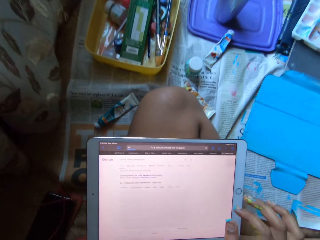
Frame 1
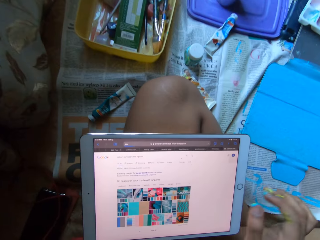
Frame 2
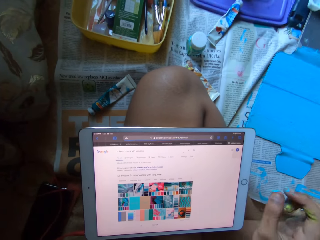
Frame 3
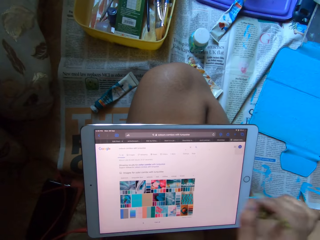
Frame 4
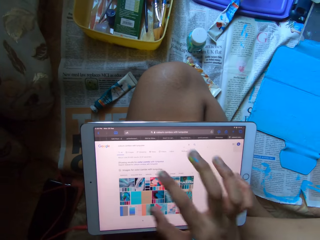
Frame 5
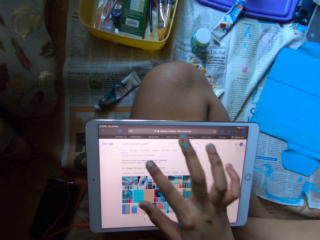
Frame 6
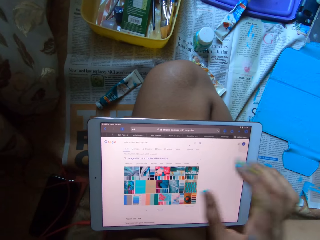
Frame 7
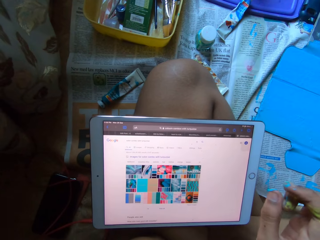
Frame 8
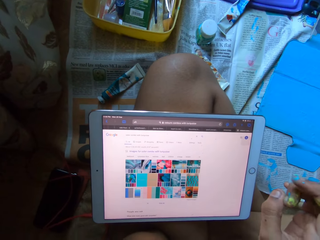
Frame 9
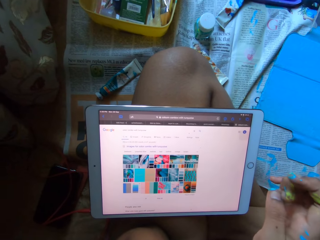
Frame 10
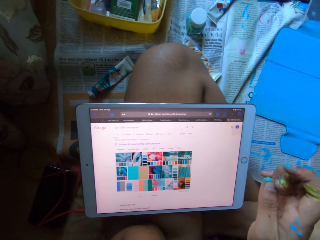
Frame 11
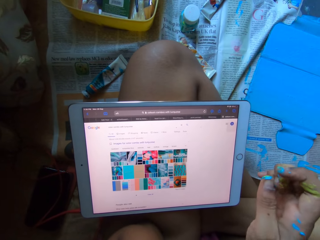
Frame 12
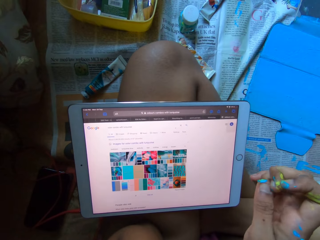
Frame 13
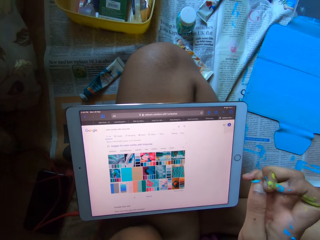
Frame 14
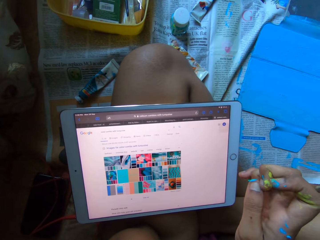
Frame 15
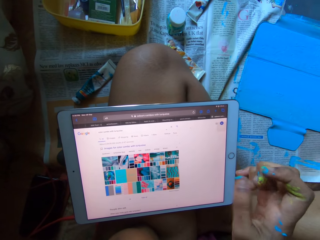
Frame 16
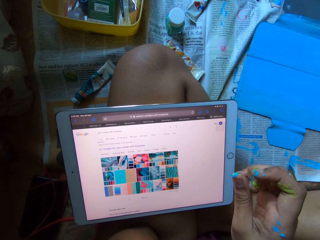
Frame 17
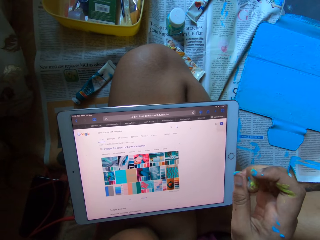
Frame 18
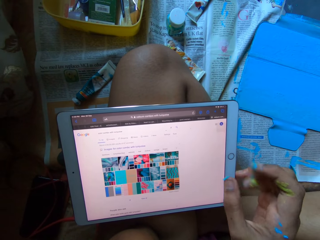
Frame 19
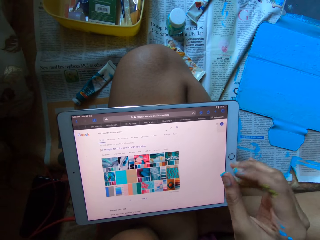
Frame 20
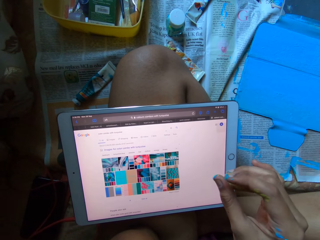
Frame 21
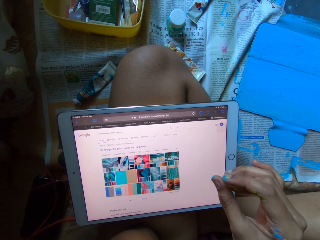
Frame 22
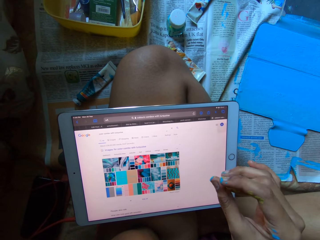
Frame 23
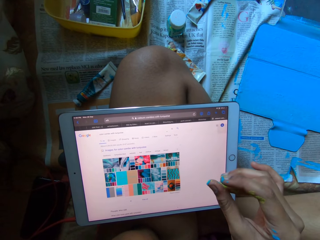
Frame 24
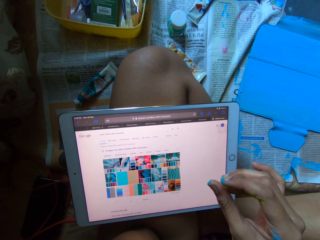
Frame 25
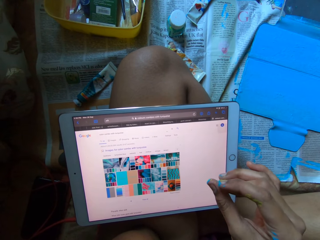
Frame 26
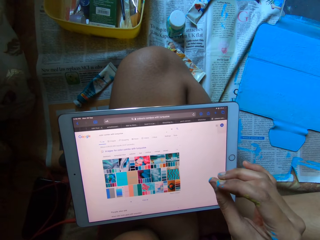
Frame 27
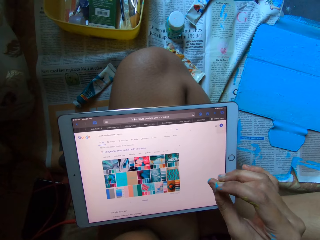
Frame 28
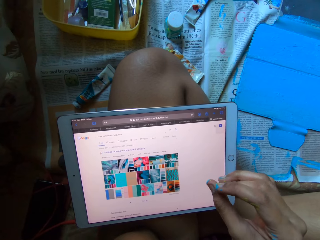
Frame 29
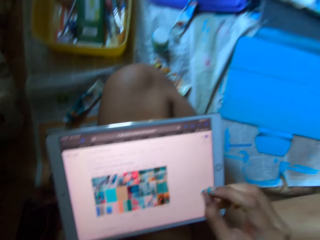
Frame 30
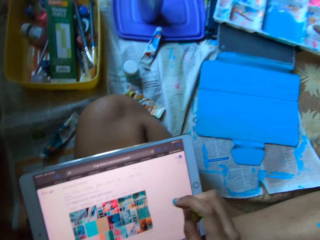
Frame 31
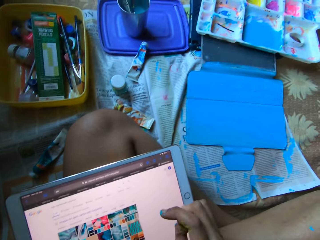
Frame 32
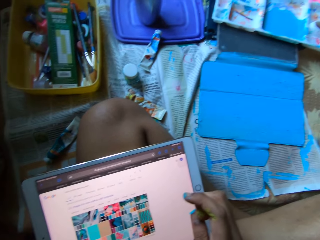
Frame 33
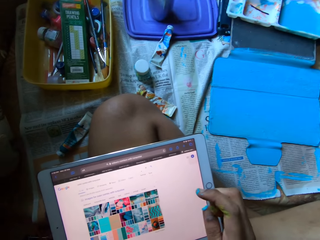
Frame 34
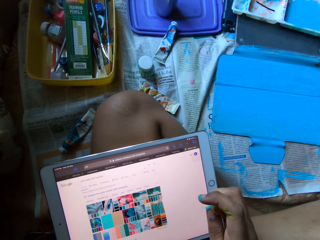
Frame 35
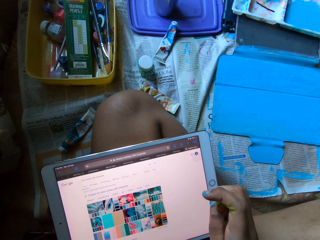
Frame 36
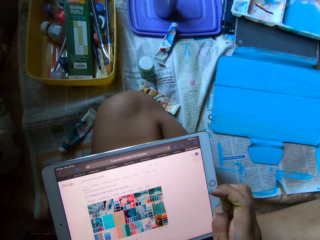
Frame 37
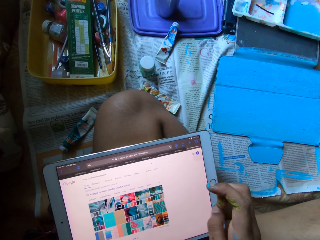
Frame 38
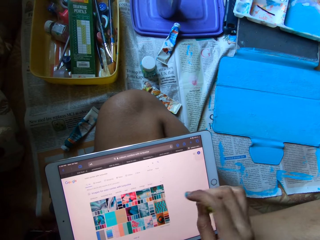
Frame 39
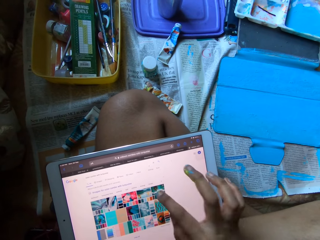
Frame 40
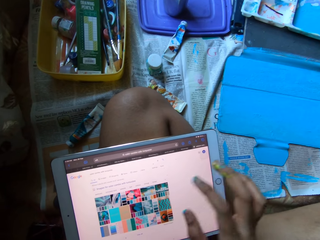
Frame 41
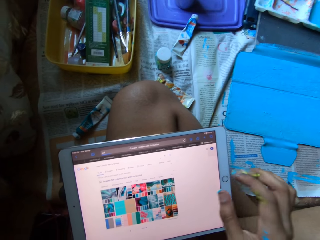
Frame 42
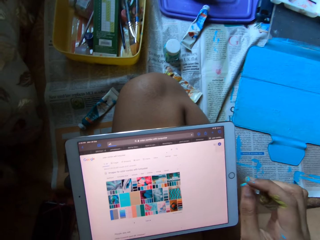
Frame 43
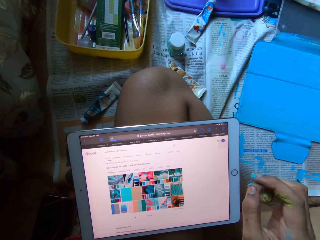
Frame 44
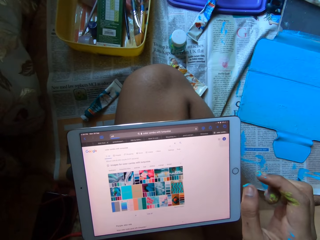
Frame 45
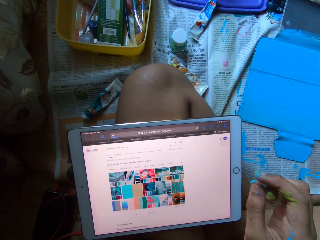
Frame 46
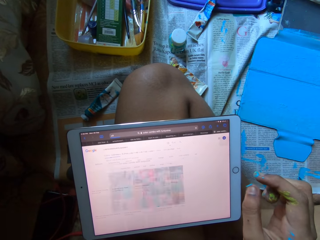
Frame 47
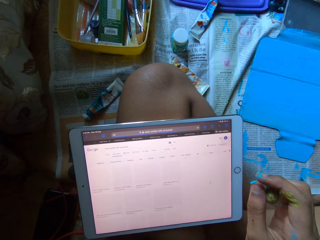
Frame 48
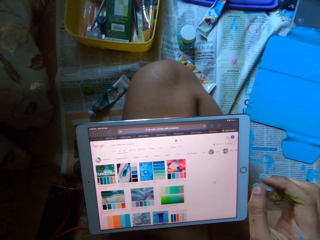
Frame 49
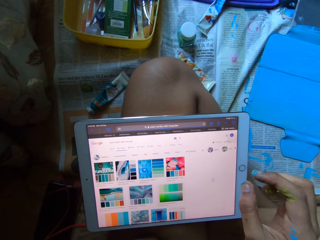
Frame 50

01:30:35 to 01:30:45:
The camera wearer looks at the screen. She operates the tablet on her left leg with her right hand and rubs her right fingers together. She removes paint from her fingers. She operates the tablet on her left leg with her right hand.

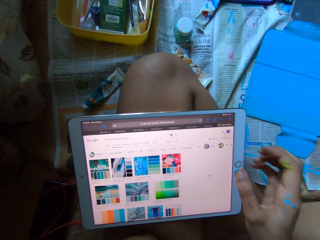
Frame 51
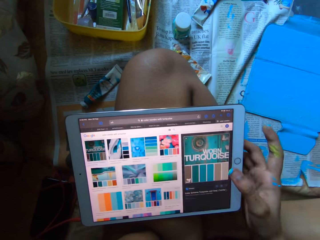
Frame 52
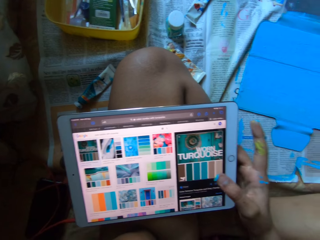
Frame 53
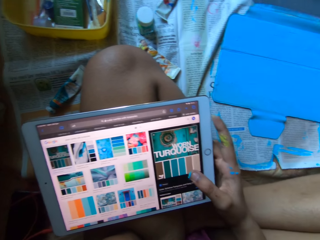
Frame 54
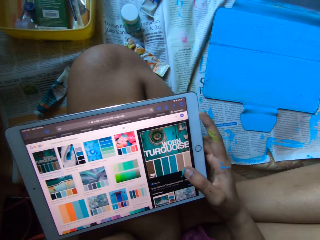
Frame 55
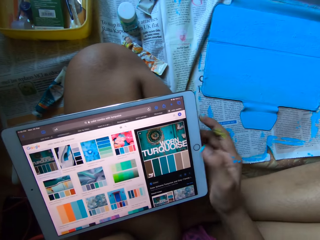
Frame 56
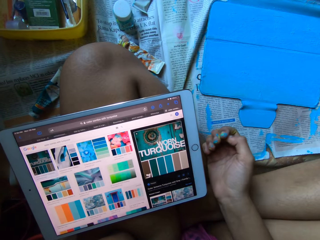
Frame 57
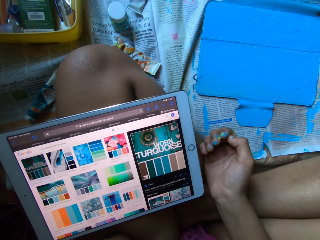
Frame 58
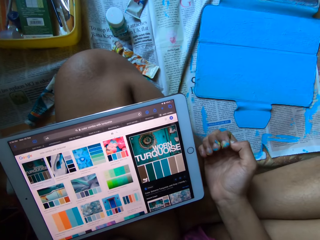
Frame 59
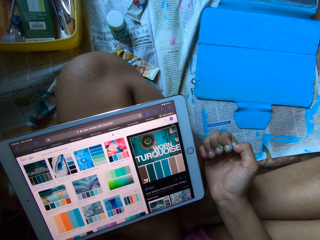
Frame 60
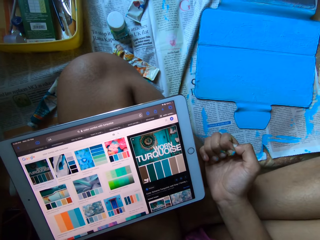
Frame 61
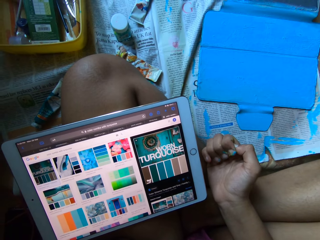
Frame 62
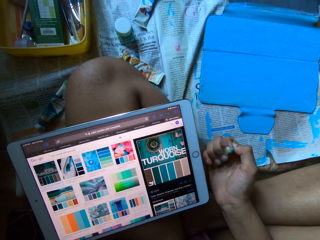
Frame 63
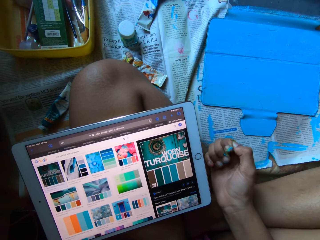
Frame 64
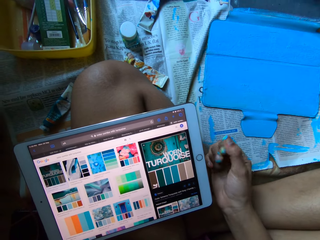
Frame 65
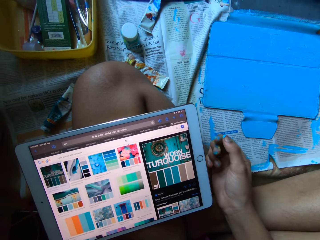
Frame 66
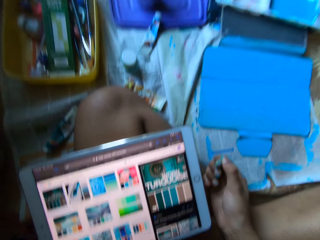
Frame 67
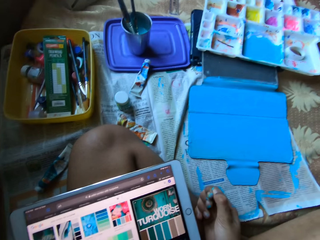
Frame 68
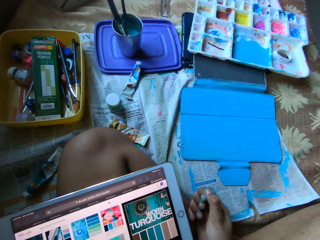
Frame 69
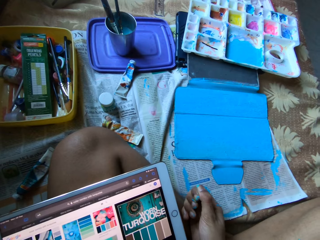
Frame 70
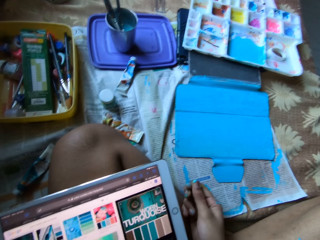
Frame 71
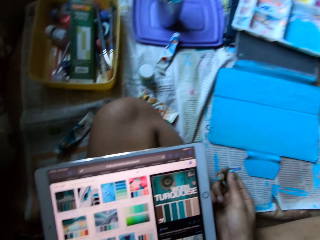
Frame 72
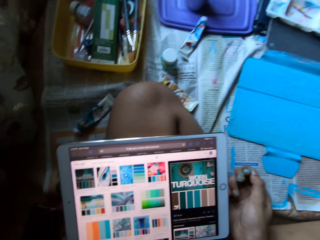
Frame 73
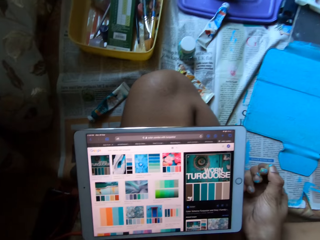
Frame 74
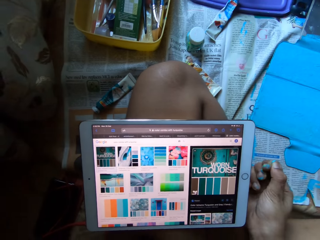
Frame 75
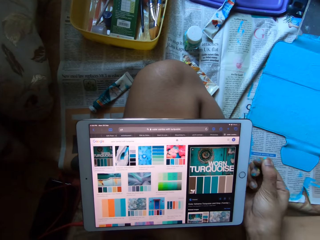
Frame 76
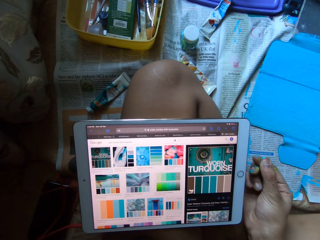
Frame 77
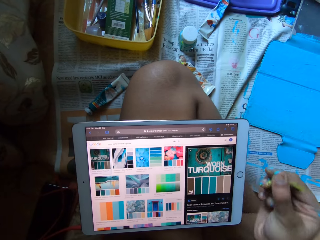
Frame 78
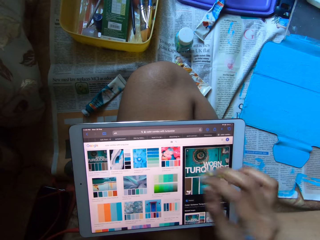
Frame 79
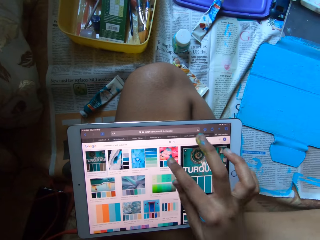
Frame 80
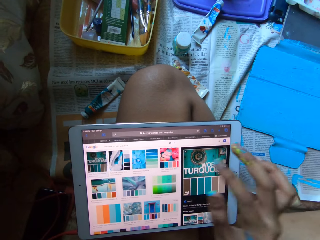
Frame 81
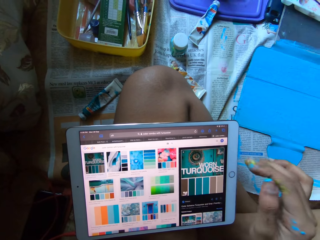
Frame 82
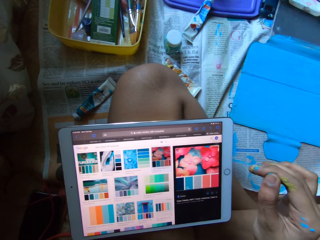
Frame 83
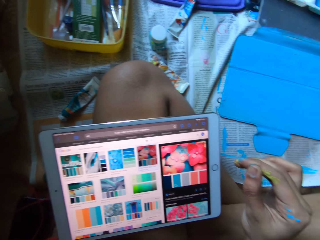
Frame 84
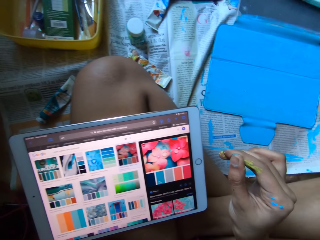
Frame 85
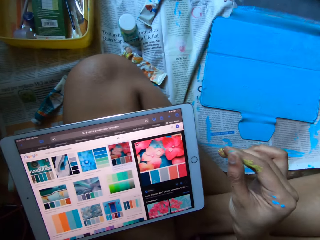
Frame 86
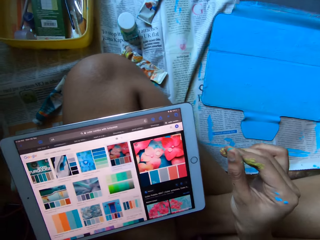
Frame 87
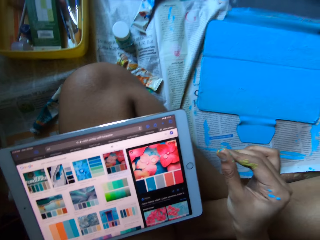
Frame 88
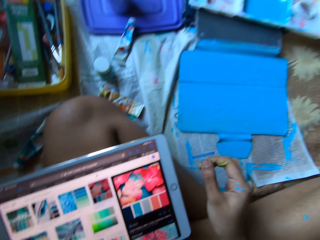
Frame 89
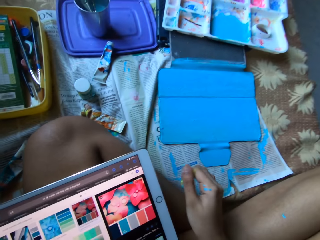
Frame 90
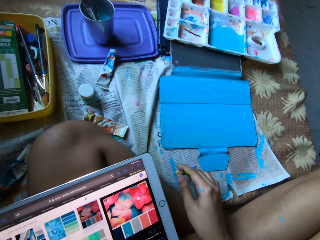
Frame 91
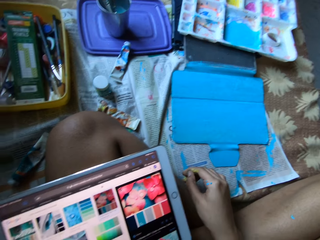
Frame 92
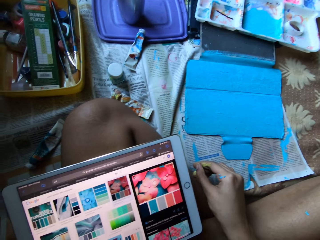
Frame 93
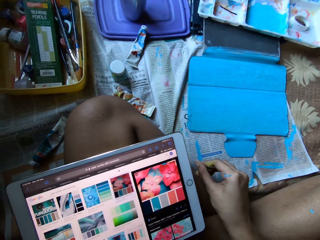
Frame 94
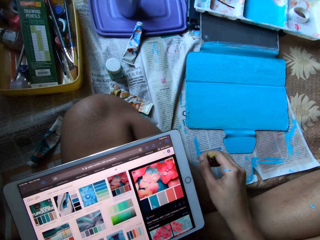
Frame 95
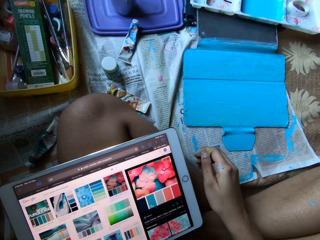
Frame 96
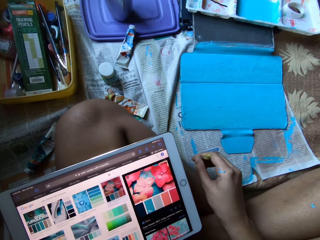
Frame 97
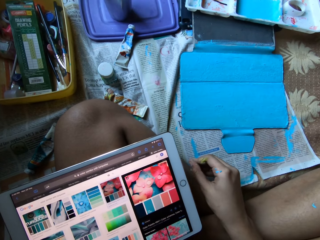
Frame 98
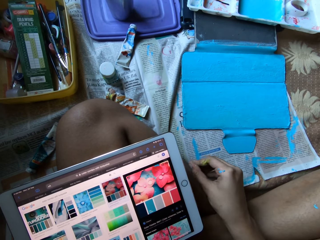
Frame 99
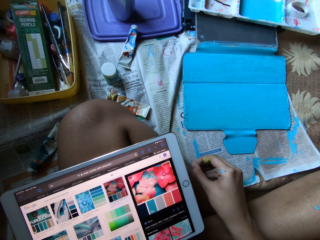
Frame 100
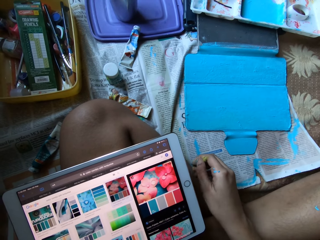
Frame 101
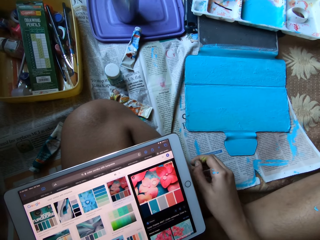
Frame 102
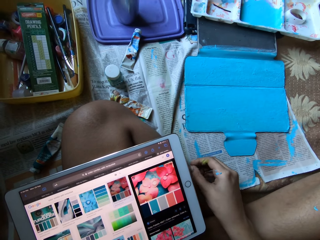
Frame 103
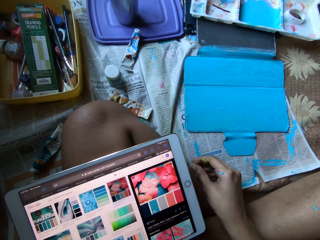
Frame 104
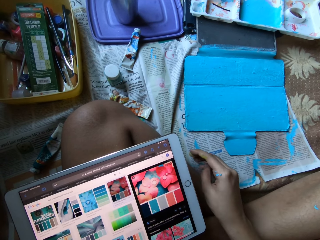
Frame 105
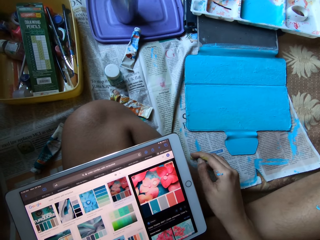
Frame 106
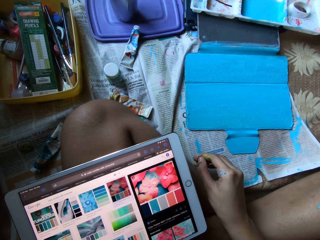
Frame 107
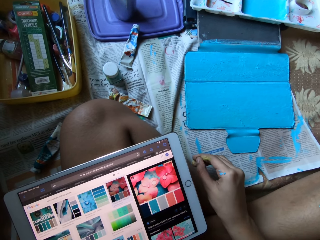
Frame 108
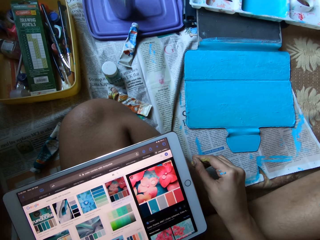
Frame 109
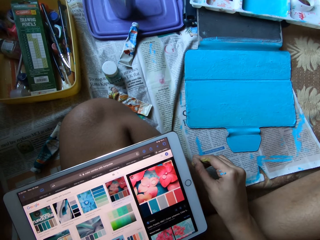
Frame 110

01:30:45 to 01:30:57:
The camera wearer operates the tablet on her left leg with her right hand. She holds the tablet with her right hand. She removes paint from her fingers. She looks at the painted notebook cover. She clicks on the screen. She removes paint from her fingers.
